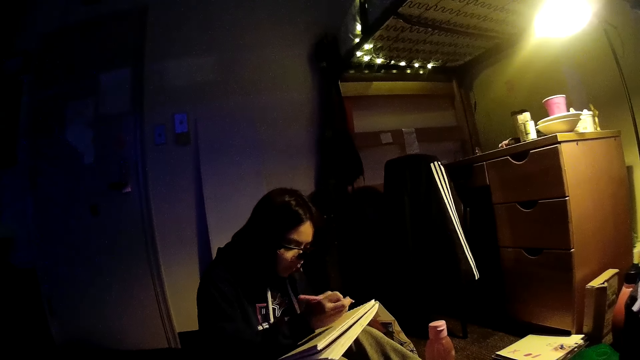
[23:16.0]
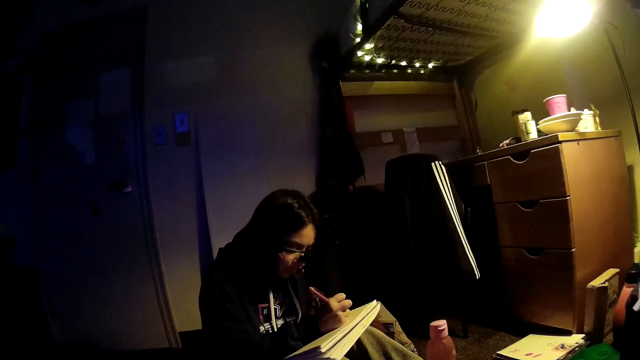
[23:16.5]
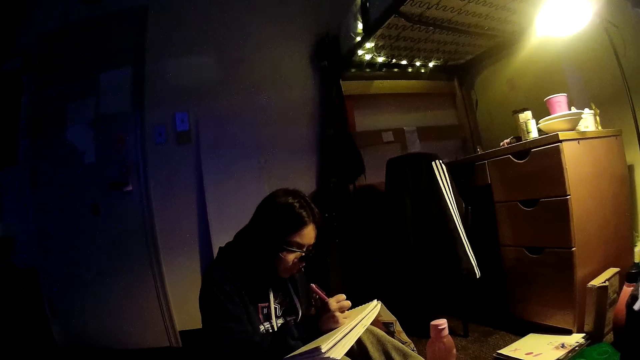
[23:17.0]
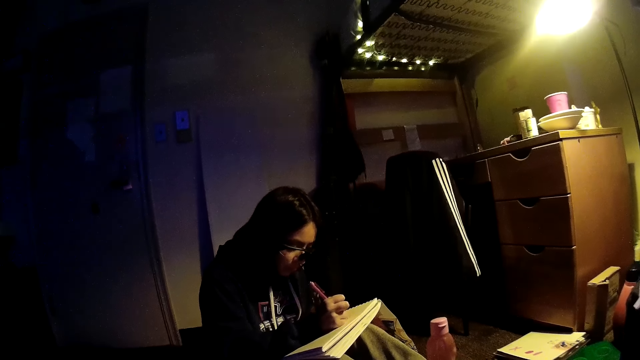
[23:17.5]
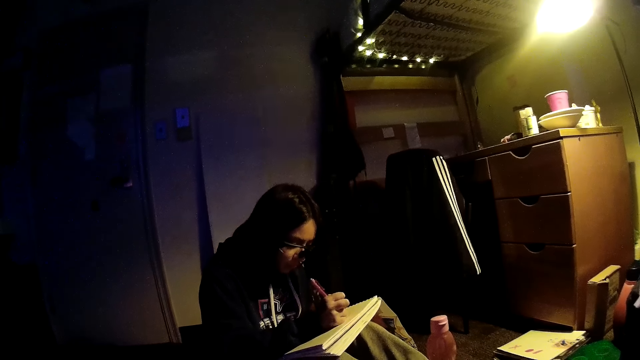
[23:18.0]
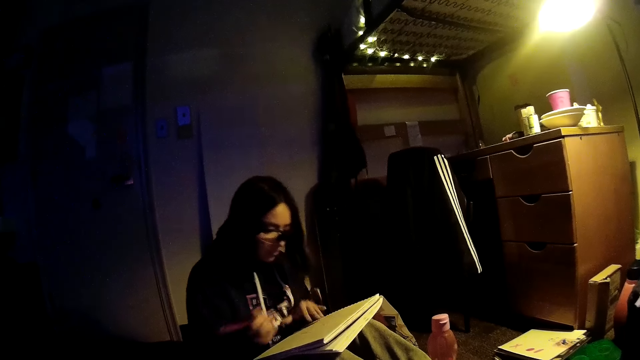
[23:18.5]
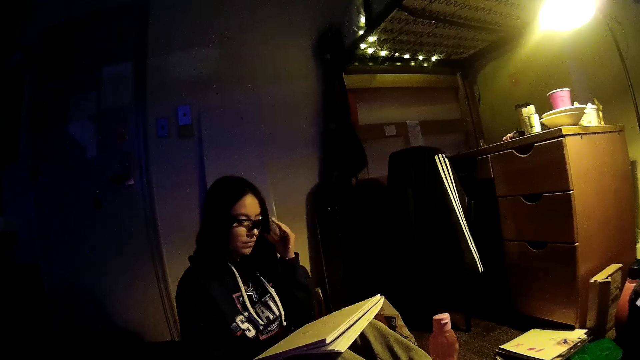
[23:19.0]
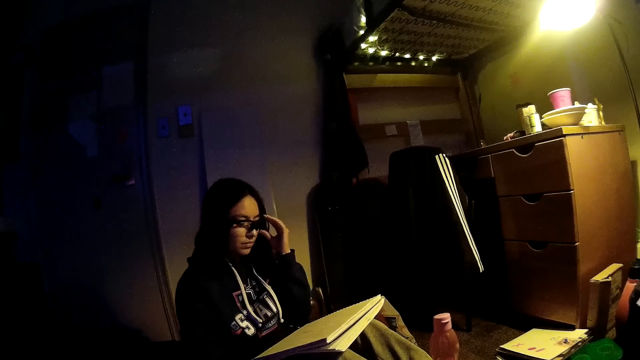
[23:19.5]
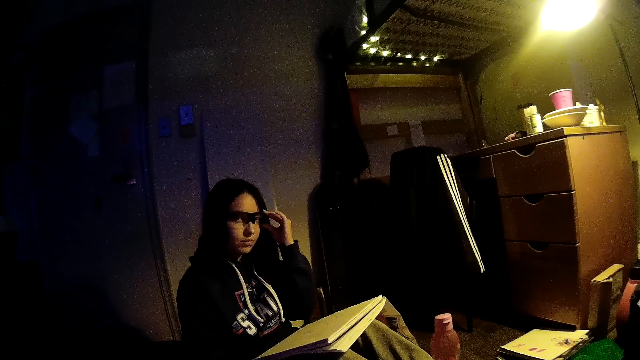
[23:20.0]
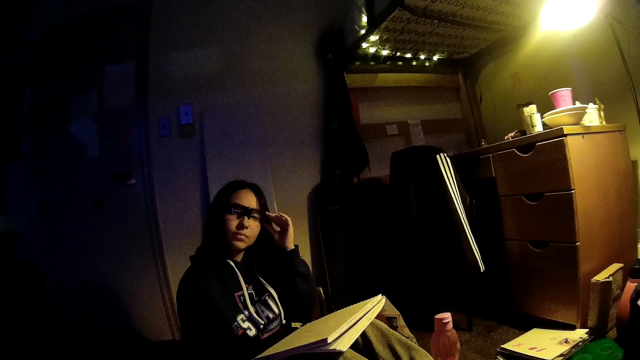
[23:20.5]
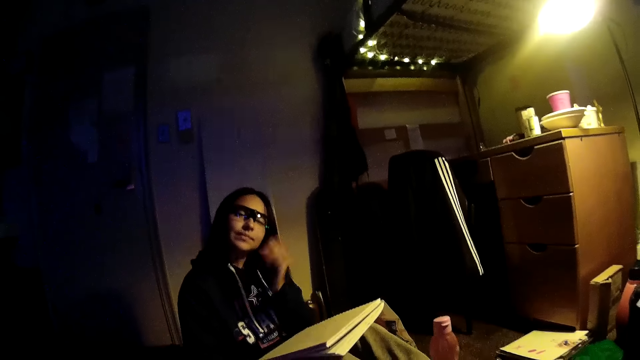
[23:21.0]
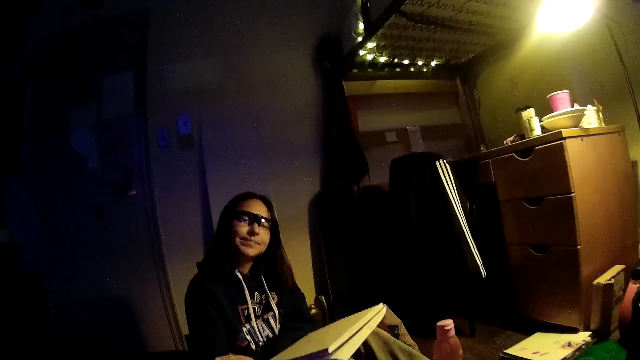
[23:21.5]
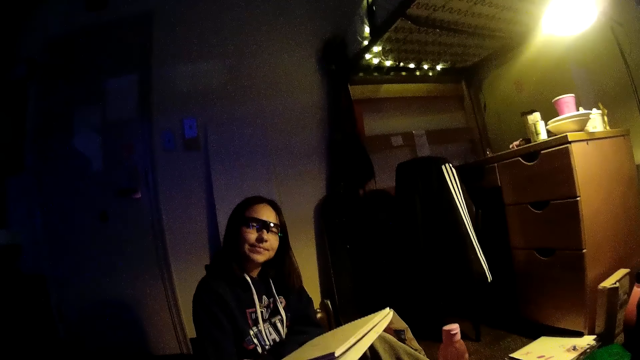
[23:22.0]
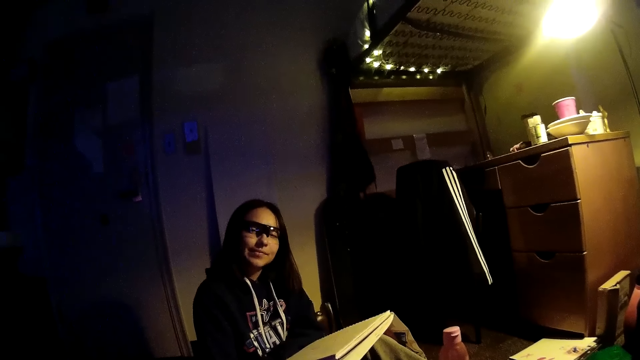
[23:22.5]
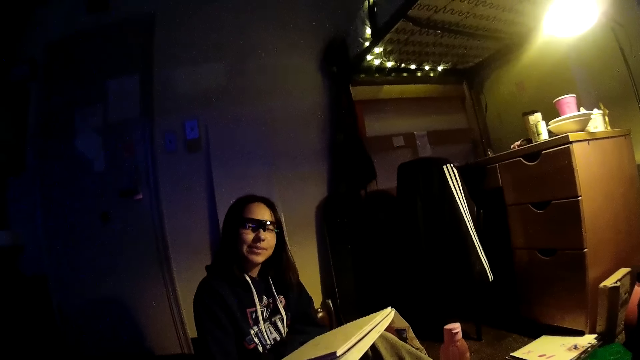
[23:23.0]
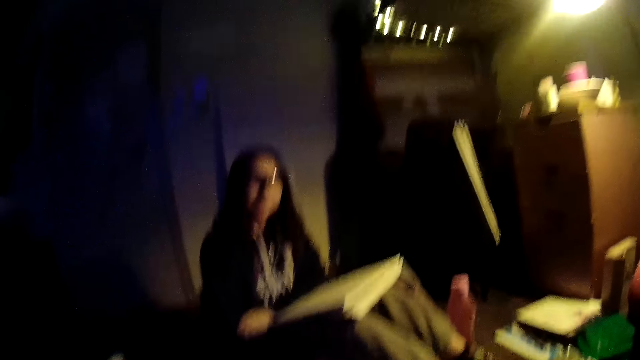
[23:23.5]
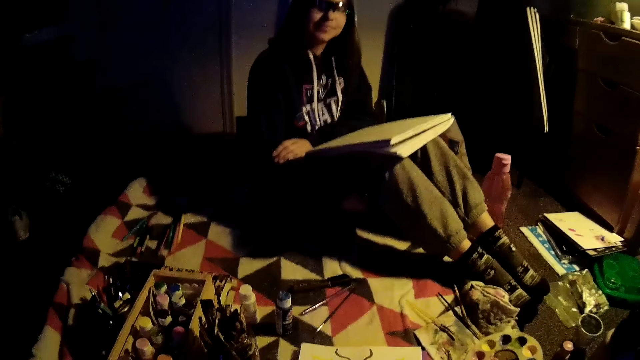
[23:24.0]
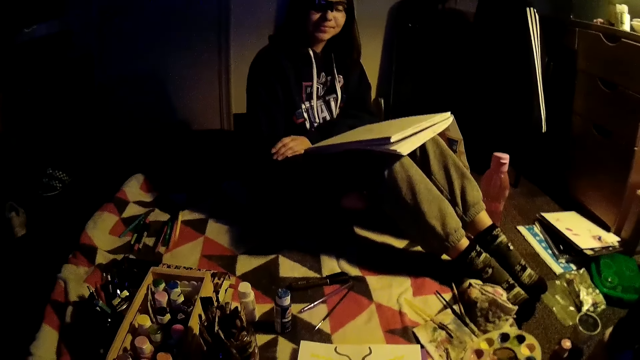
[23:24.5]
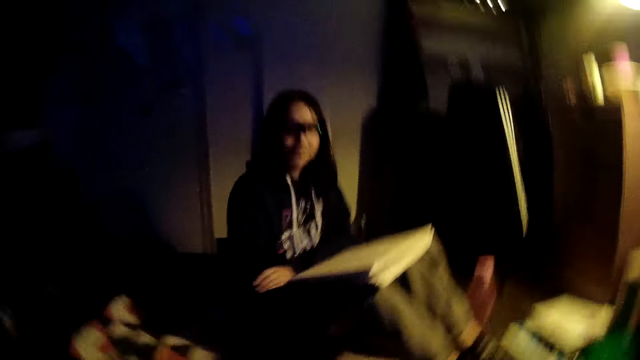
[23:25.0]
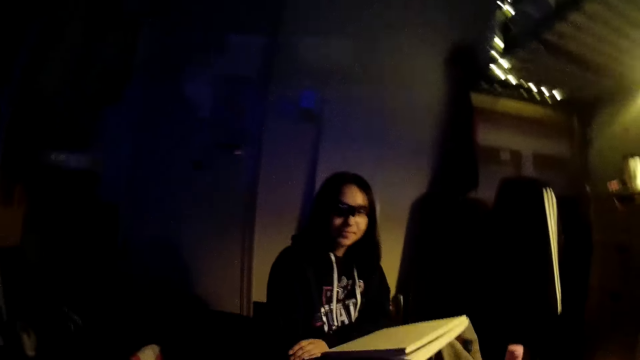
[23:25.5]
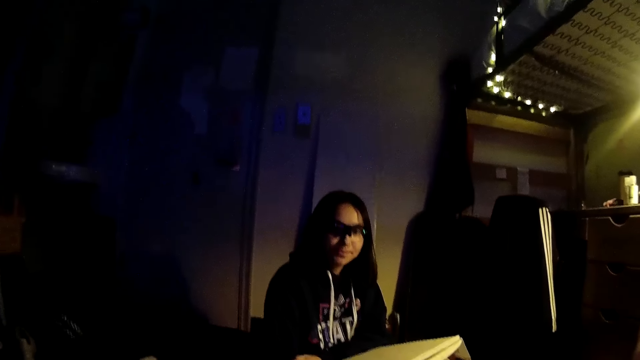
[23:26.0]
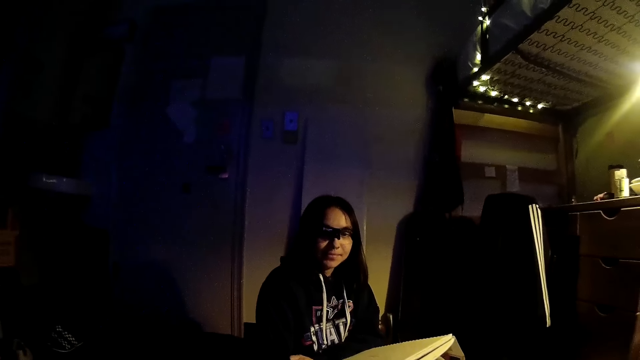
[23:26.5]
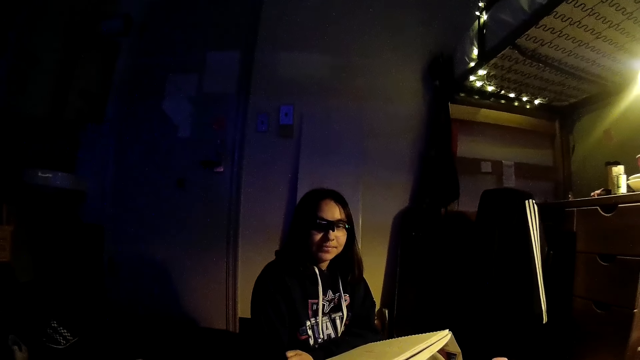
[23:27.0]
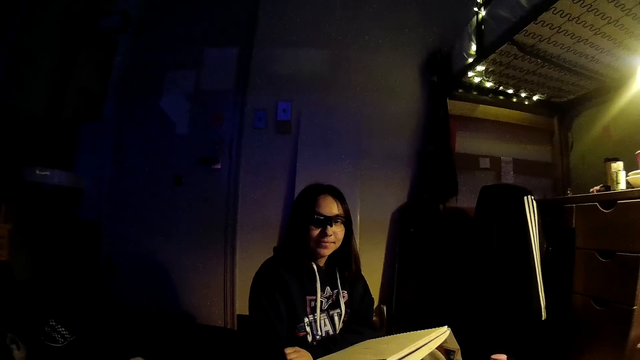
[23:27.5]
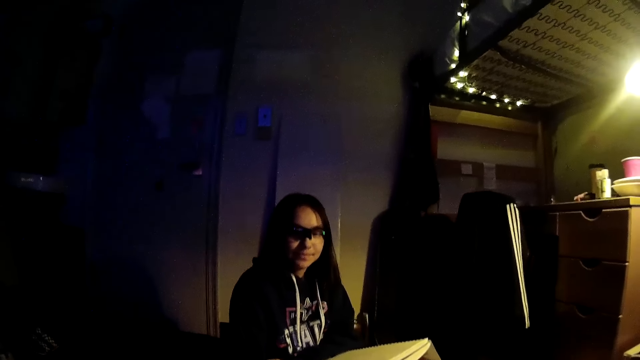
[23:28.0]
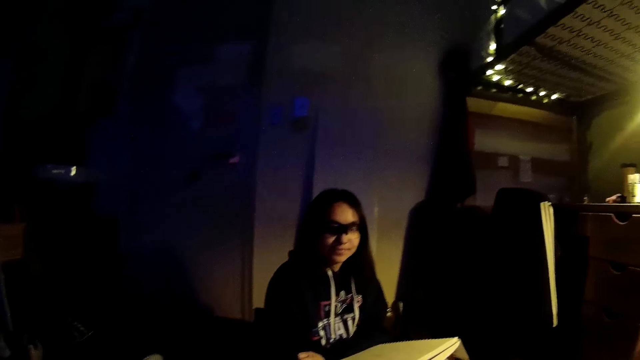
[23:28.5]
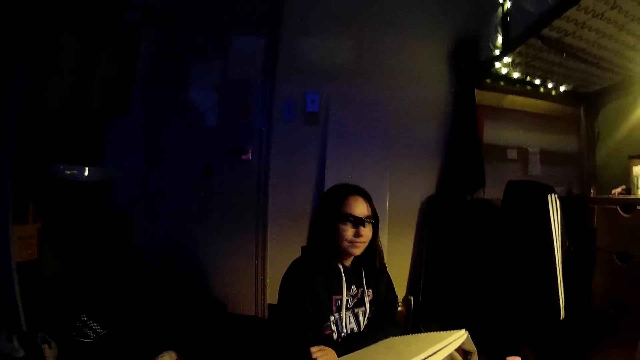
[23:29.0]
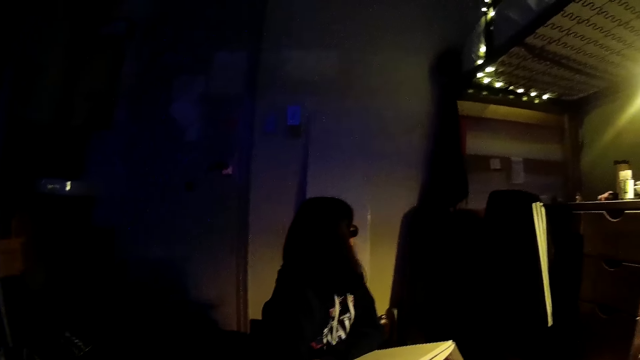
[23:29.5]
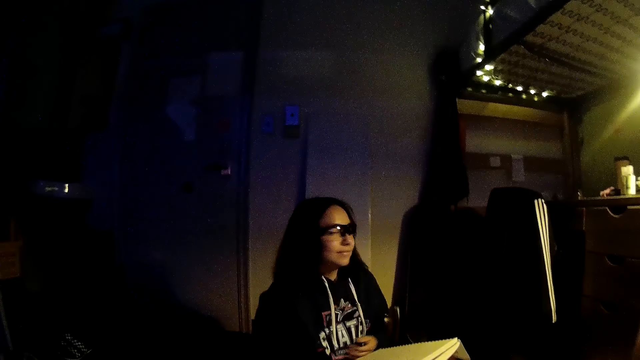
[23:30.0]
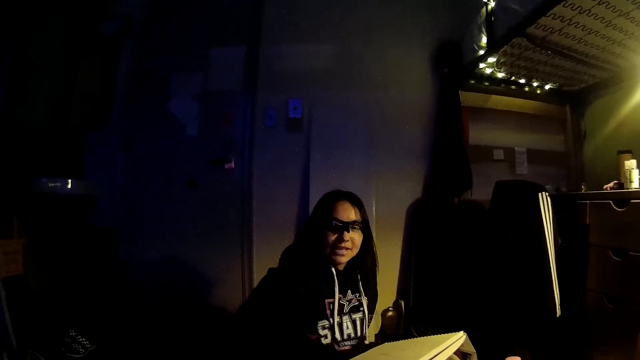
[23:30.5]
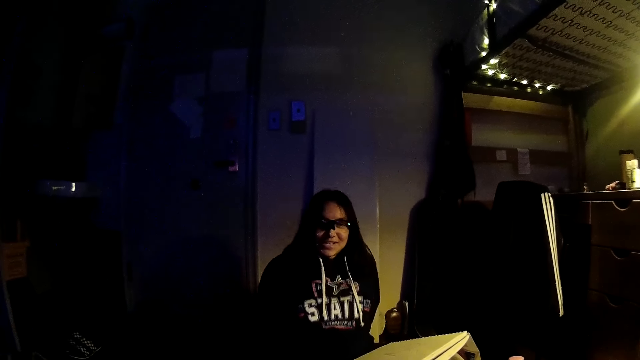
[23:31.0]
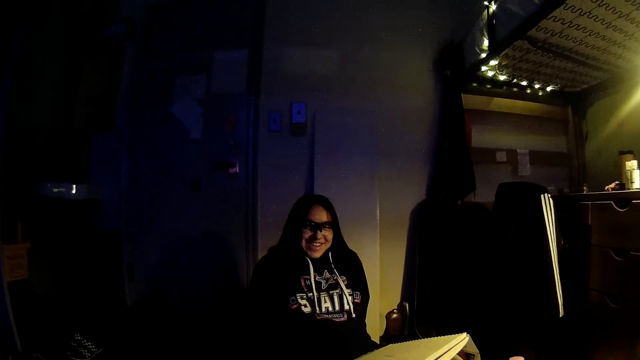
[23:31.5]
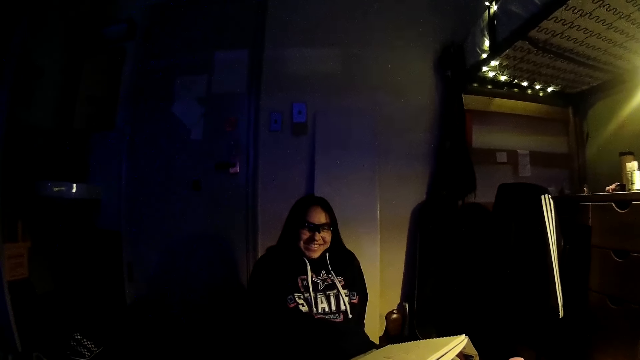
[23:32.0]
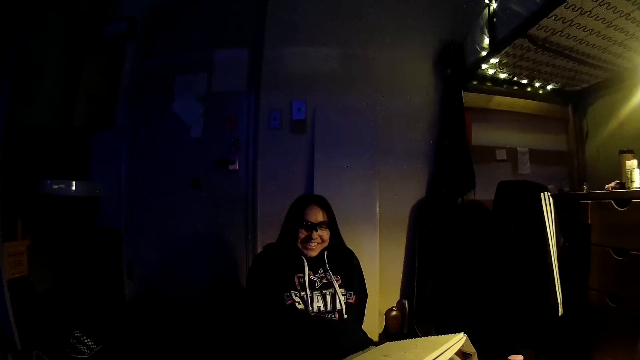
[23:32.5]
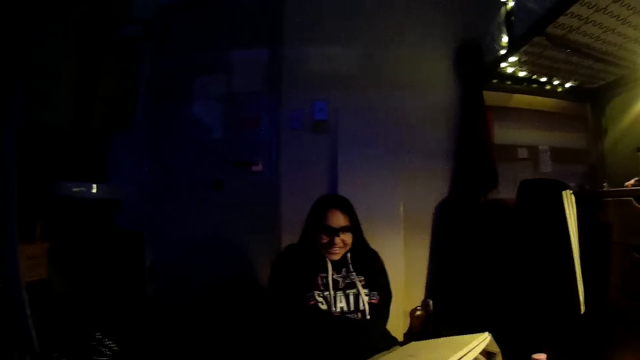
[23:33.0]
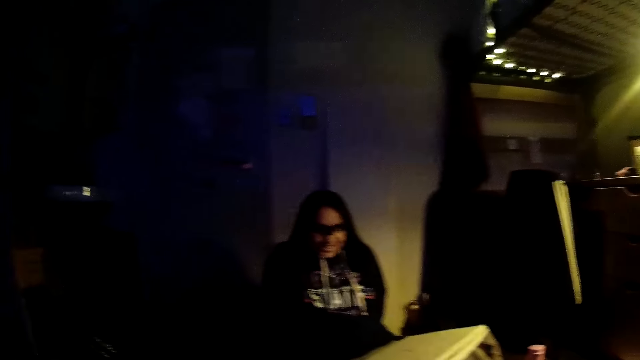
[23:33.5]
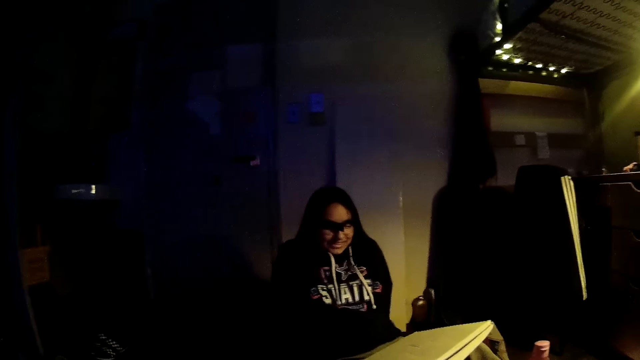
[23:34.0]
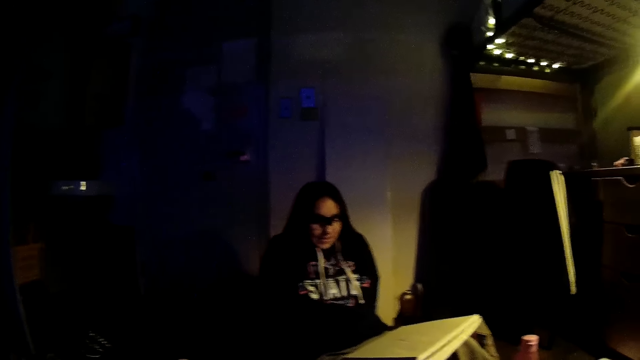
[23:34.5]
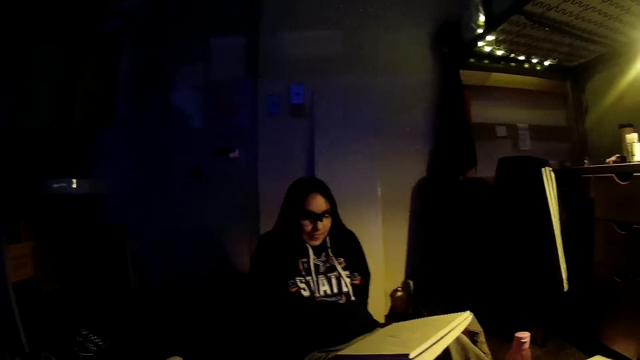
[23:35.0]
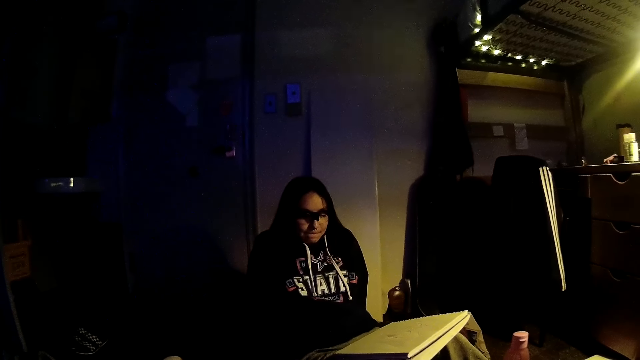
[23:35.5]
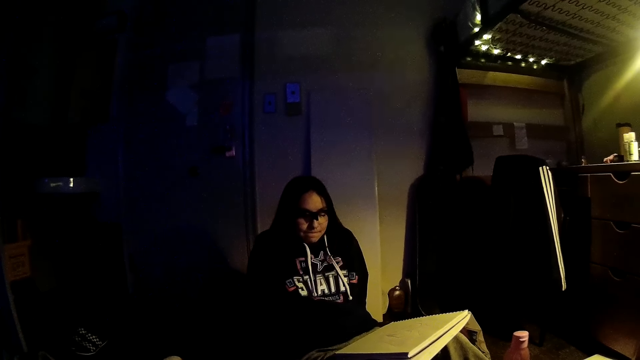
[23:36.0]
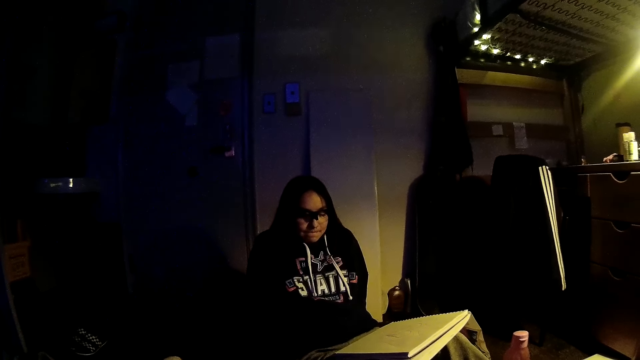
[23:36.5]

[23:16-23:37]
The woman adjusts her glasses with her left hand. The woman converses with the camera wearer. The woman changes her sitting position on the bed. The woman interacts with the camera wearer.
